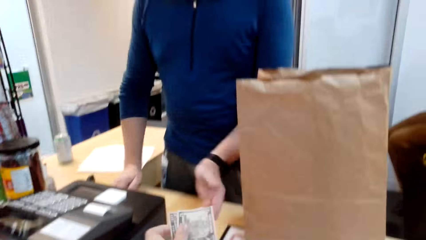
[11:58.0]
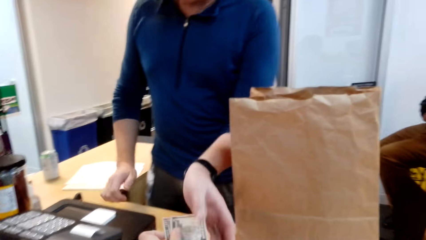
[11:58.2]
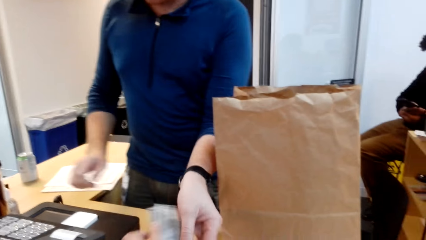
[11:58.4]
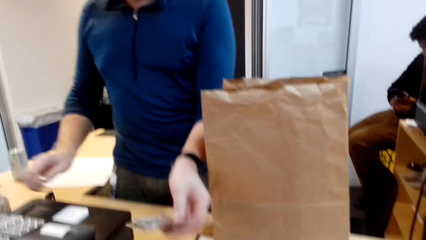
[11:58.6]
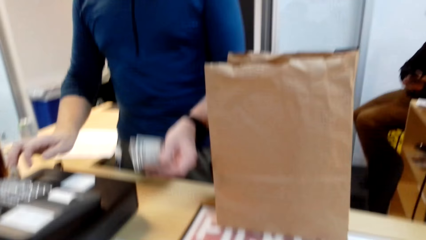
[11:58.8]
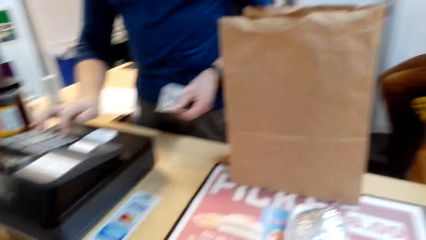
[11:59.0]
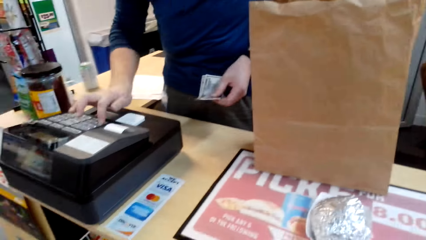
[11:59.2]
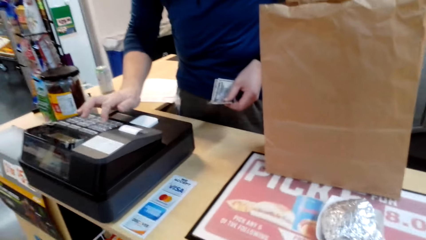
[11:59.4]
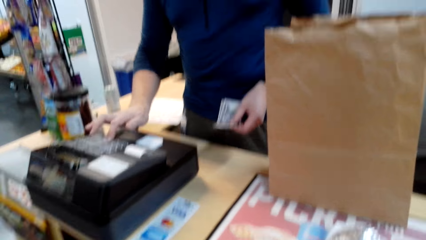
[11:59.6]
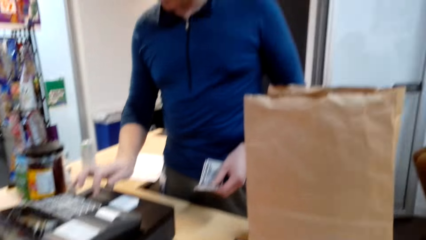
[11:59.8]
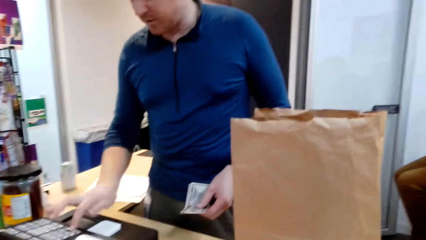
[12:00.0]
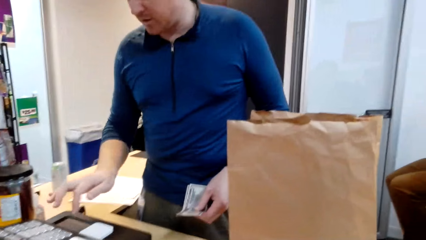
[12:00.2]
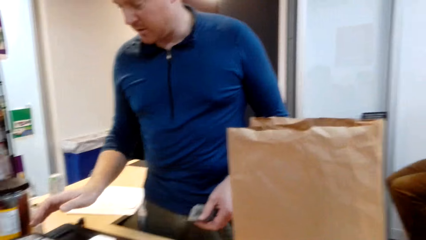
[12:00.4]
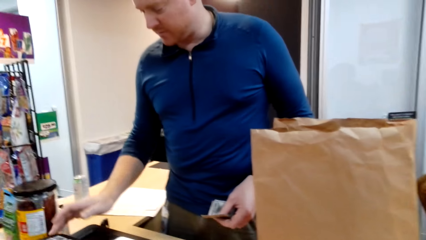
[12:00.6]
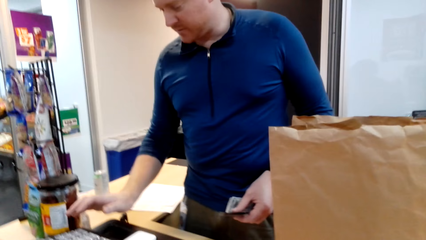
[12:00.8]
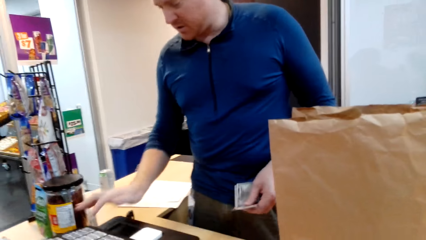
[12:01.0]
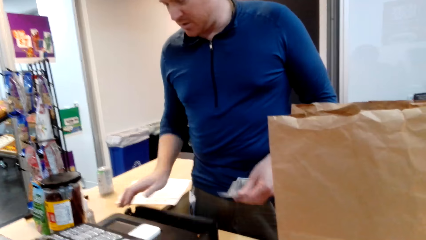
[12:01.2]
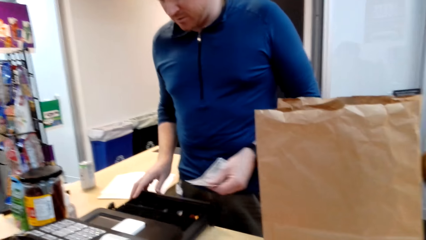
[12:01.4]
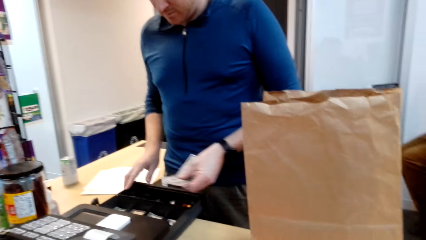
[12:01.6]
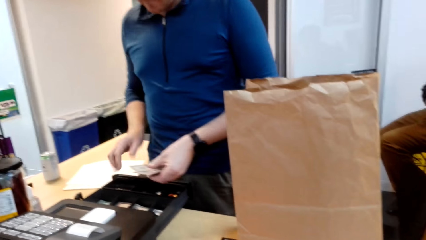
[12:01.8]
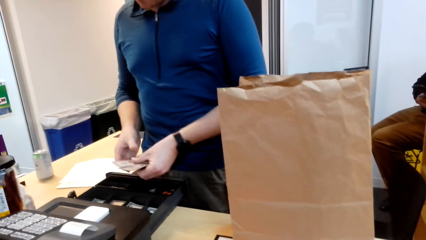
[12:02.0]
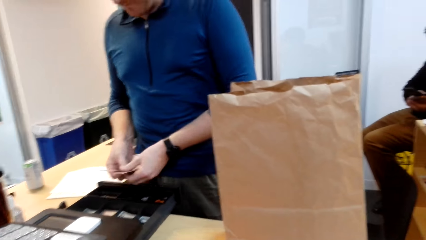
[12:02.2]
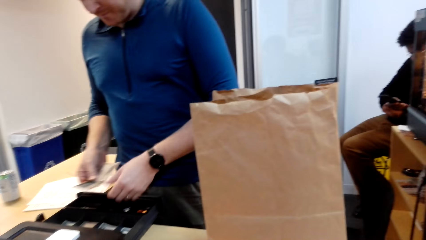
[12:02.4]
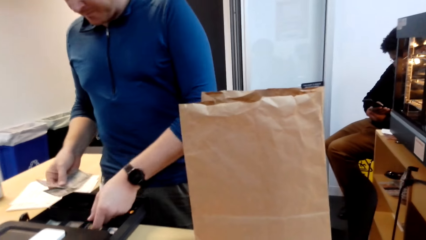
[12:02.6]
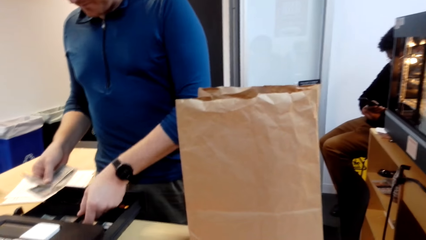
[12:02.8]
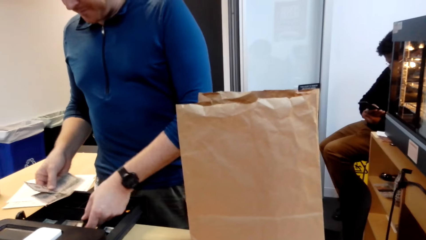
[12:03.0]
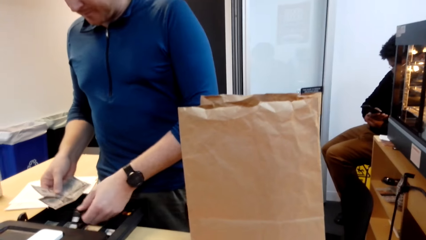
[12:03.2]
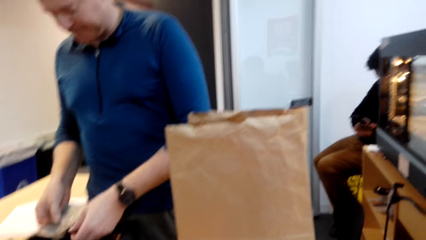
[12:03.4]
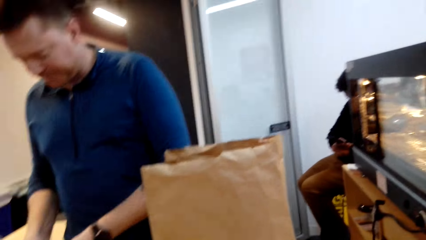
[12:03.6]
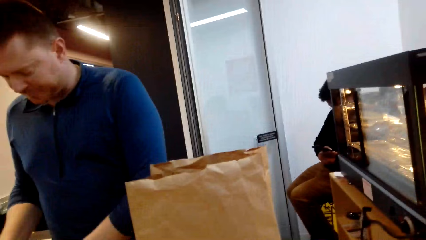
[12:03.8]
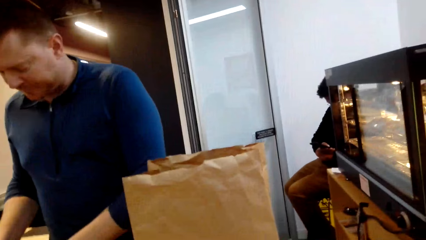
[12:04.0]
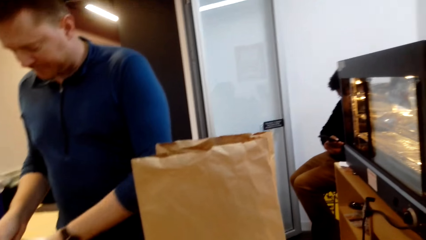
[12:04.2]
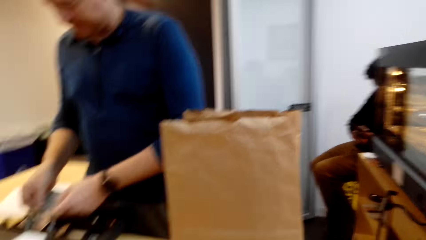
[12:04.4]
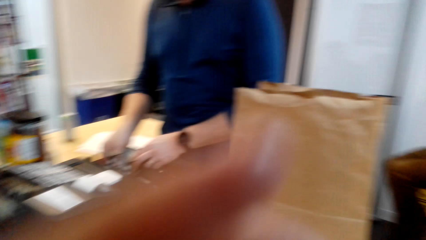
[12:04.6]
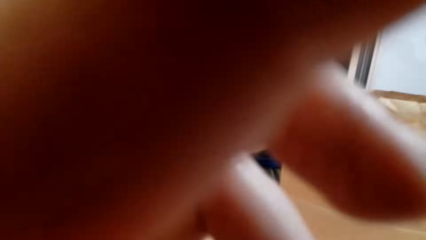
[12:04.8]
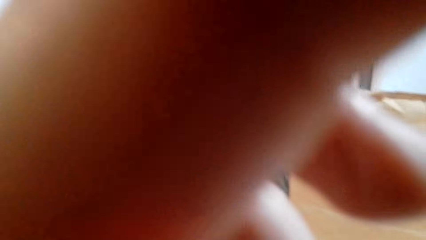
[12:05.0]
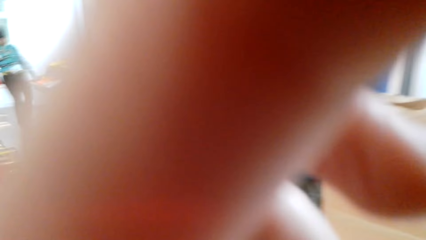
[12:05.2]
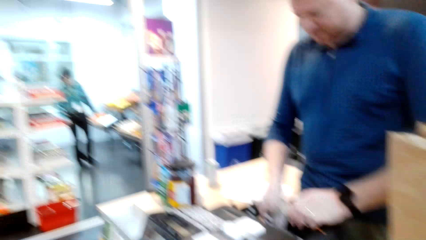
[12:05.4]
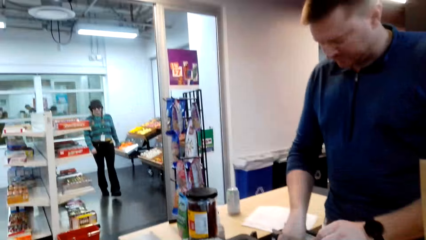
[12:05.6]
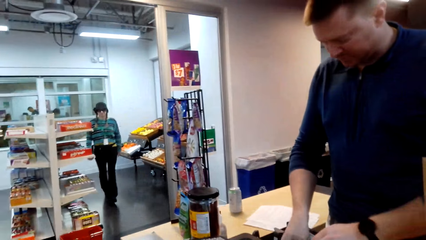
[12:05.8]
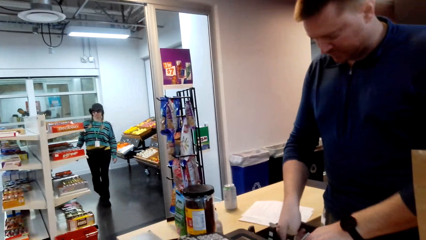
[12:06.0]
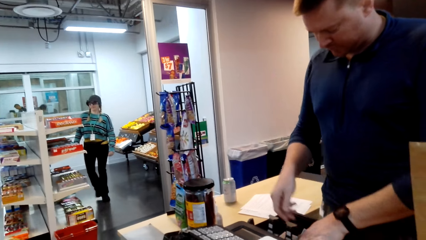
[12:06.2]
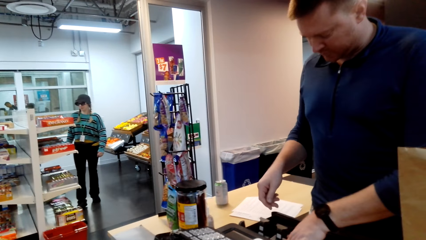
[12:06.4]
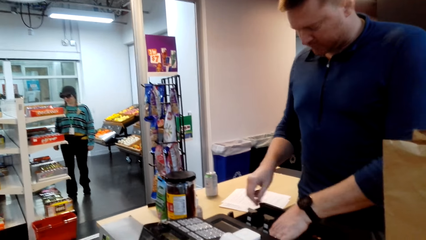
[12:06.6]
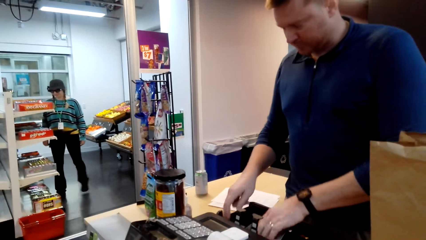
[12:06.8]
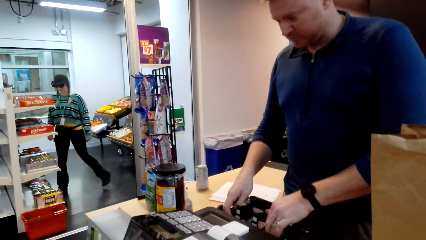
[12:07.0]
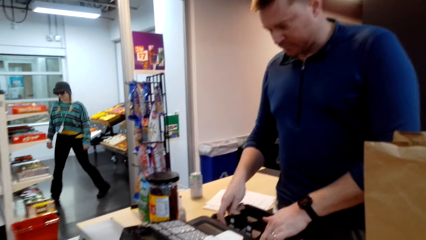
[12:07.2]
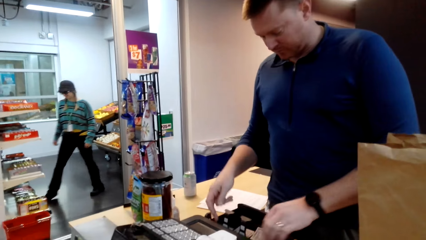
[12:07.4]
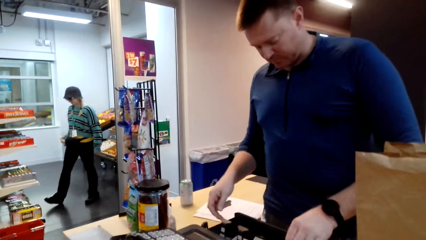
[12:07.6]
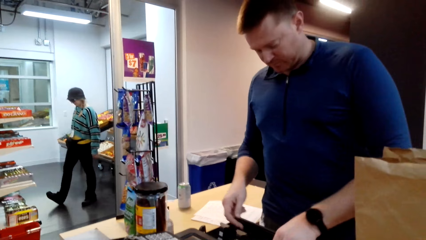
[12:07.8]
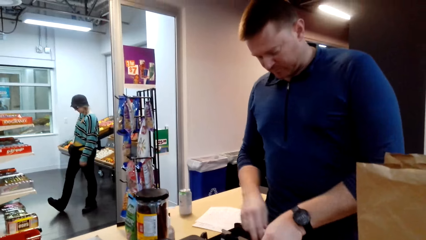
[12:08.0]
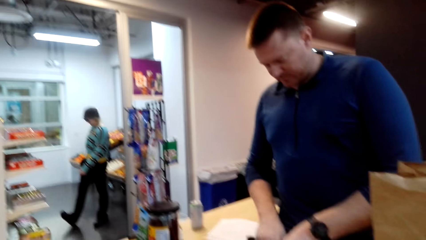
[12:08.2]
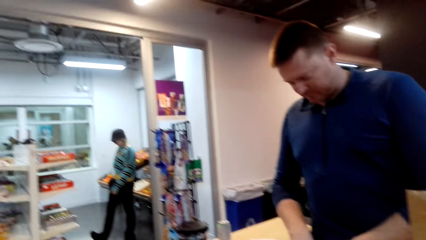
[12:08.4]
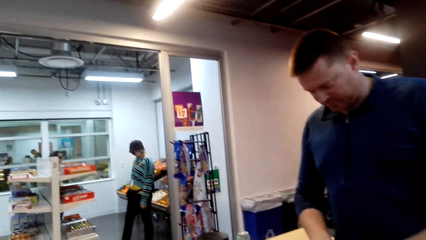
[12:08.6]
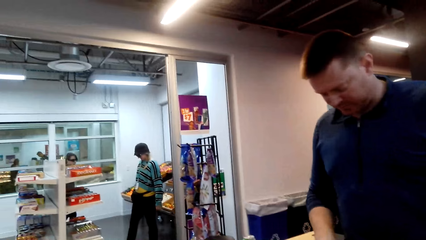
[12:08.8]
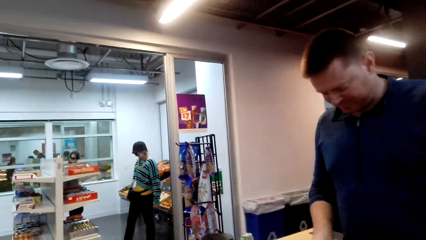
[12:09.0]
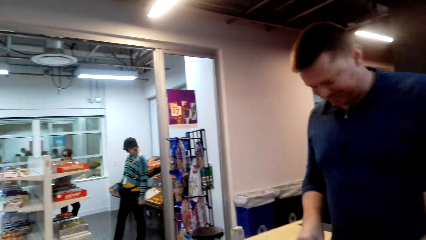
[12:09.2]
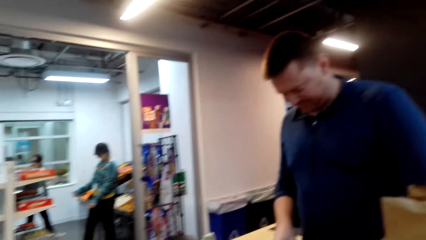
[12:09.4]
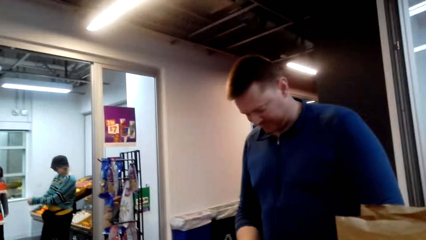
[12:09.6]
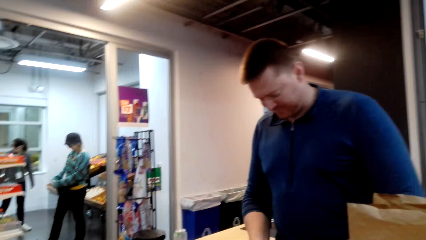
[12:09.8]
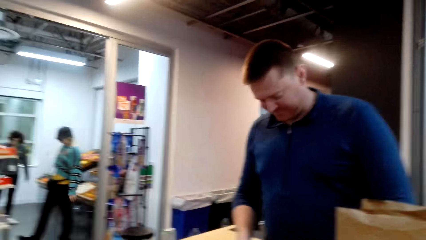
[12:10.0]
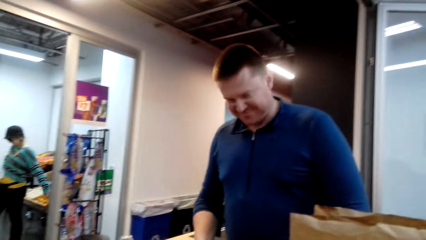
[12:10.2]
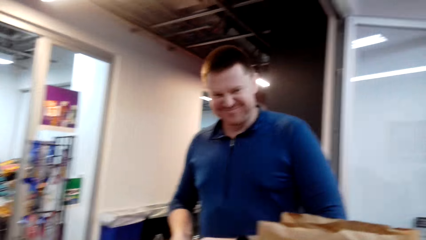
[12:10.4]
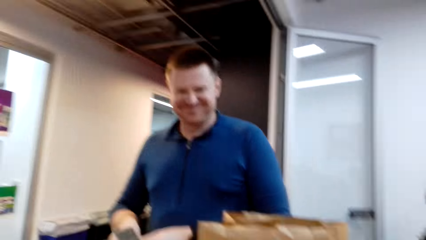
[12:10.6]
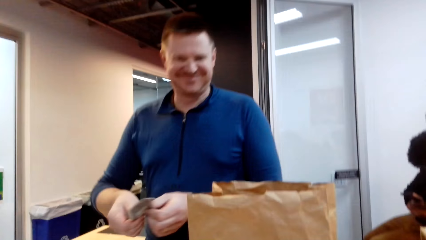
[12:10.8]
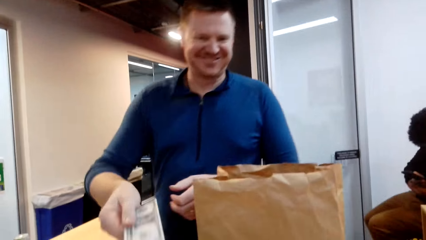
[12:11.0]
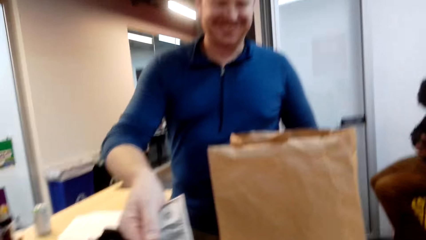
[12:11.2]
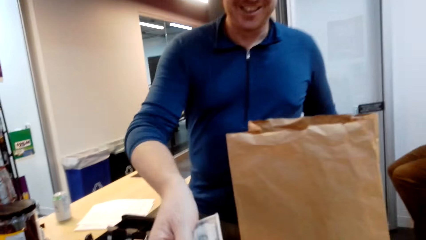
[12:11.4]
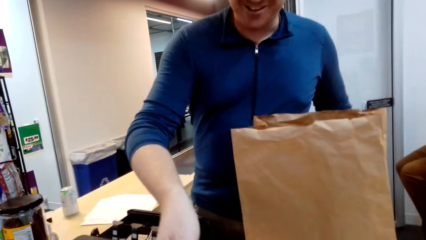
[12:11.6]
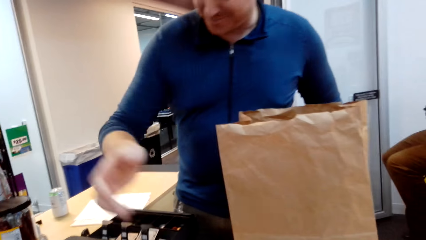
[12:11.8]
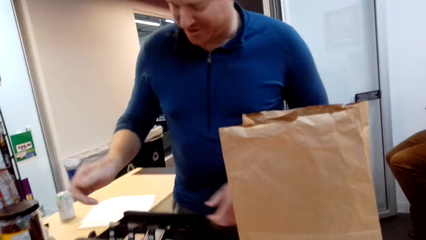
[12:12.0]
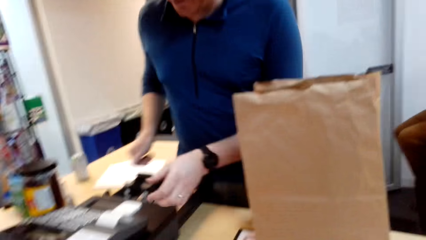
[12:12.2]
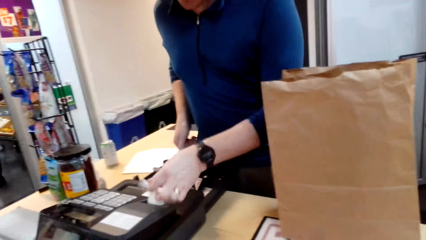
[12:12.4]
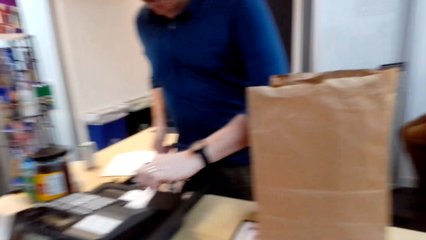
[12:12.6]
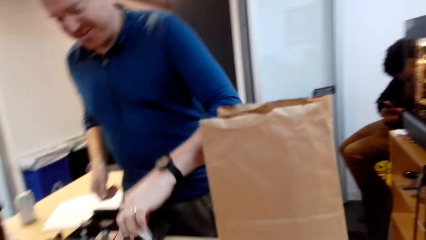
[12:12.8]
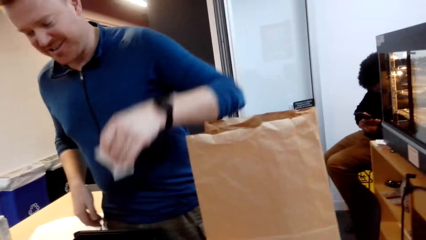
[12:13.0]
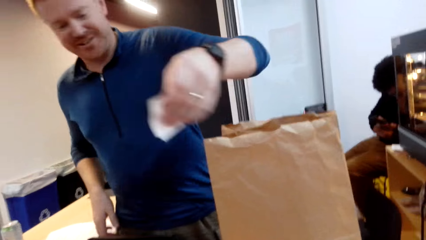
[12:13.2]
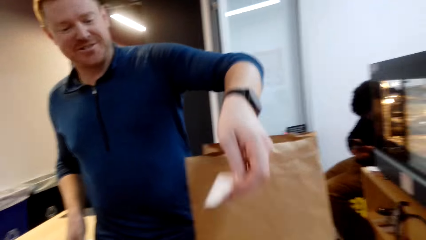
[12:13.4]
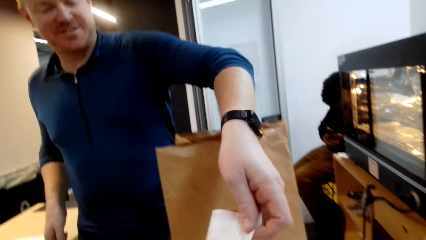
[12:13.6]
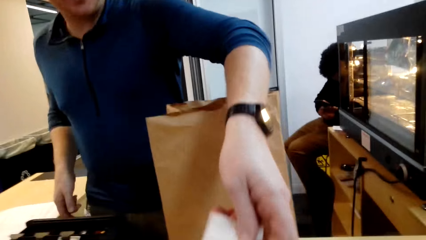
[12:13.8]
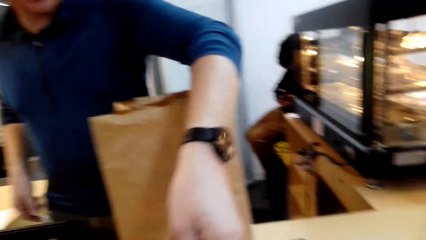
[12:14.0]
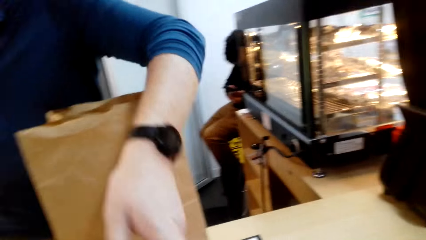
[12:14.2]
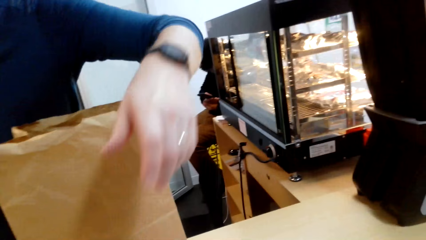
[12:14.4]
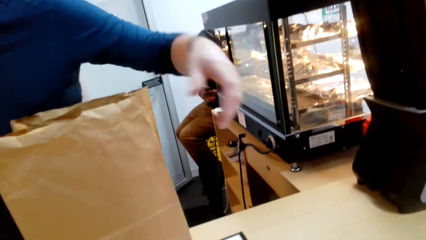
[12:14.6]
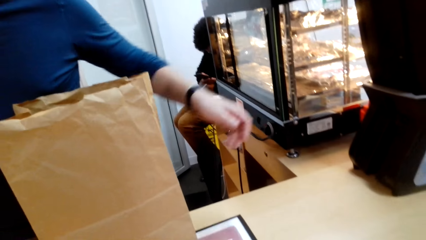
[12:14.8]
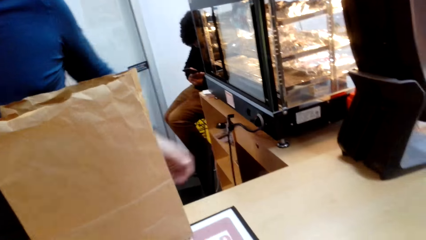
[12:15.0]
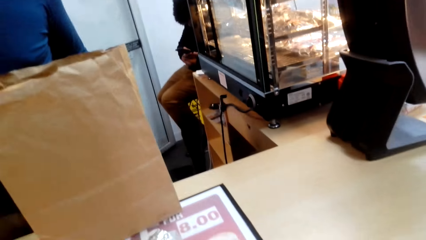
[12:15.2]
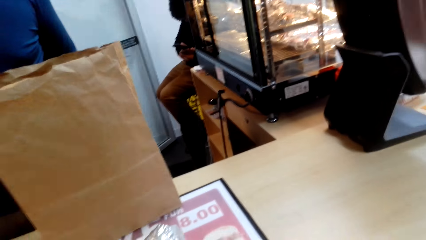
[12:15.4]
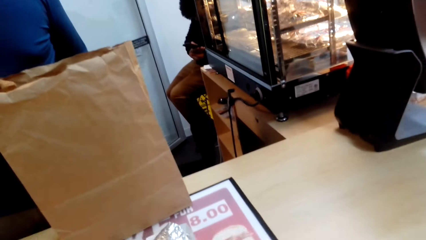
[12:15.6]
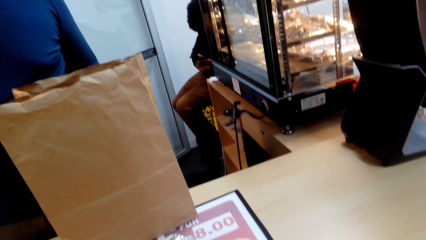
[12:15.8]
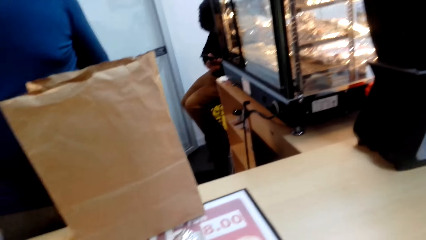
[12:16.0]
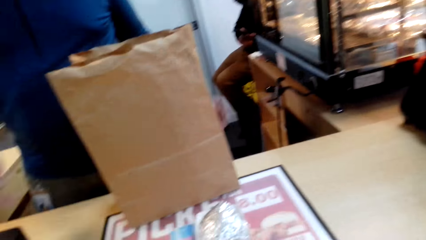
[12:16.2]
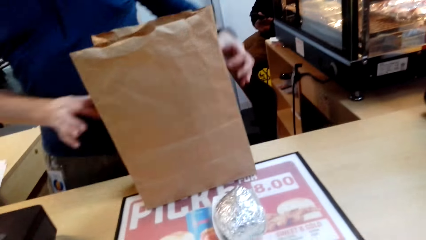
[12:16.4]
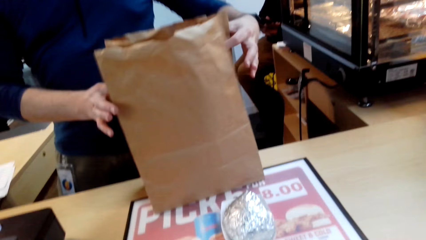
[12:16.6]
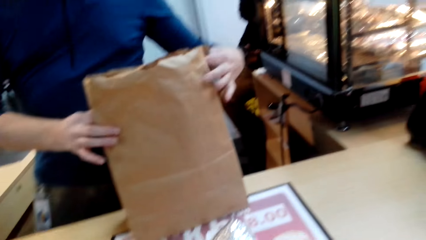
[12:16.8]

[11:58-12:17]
The cashier takes money from the camera wearer. The camera wearer gives the money to the cashier. The cashier presses buttons on the billing machine, puts the money in the drawer and places the money in his right hand. The camera wearer reaches for her face. She fixes her camera. The cashier places the money in the cash register and checks in the drawer. The cashier gives change to the camera wearer, talks to the camera wearer, cuts a receipt from the billing machine, gives the receipt to the camera wearer and folds the carrier bag. The camera wearer stares at the counter.
